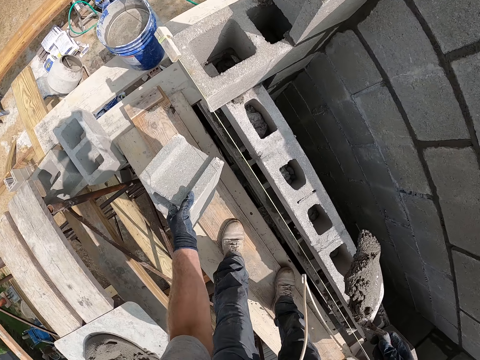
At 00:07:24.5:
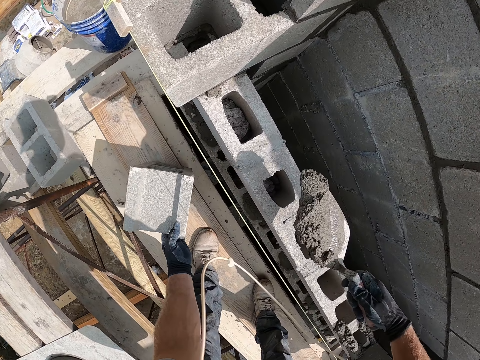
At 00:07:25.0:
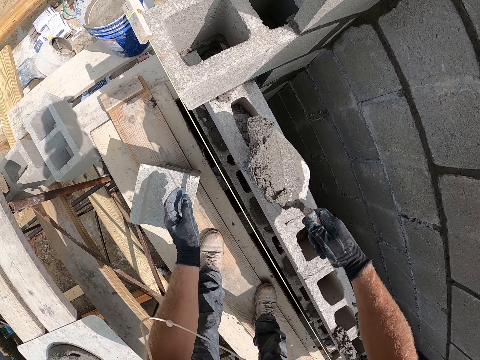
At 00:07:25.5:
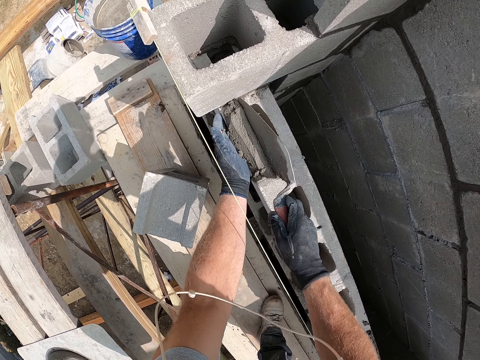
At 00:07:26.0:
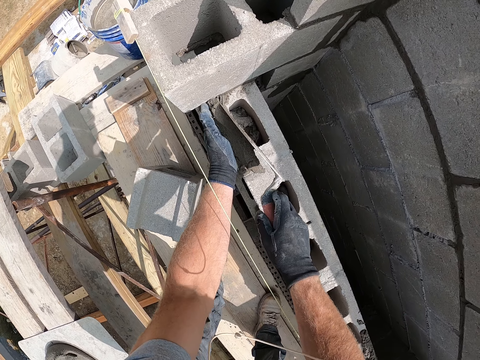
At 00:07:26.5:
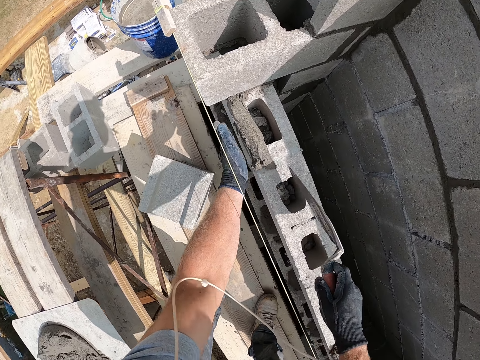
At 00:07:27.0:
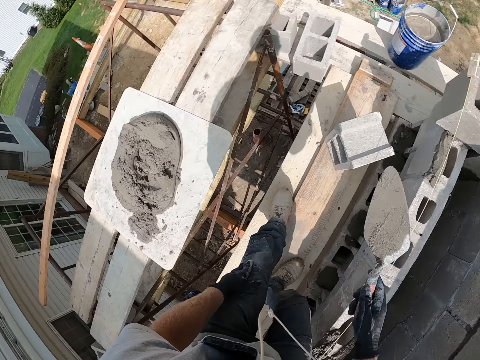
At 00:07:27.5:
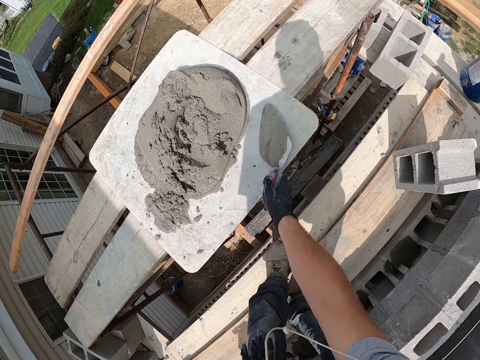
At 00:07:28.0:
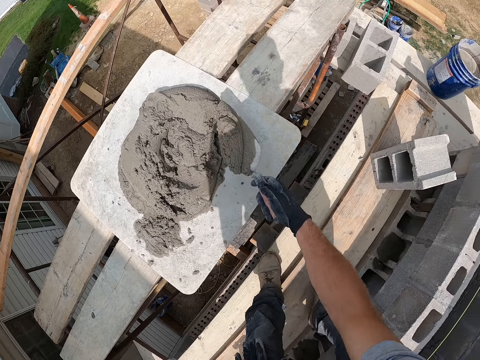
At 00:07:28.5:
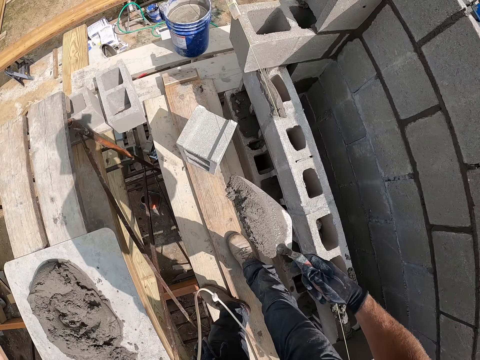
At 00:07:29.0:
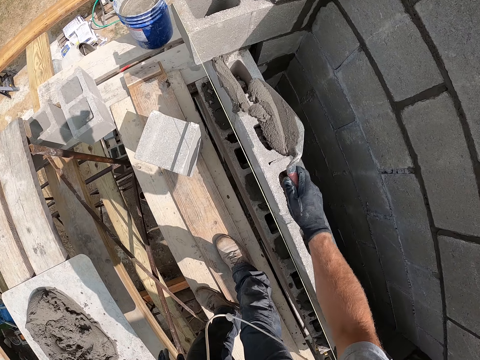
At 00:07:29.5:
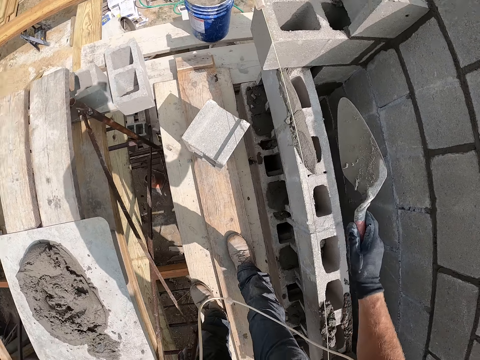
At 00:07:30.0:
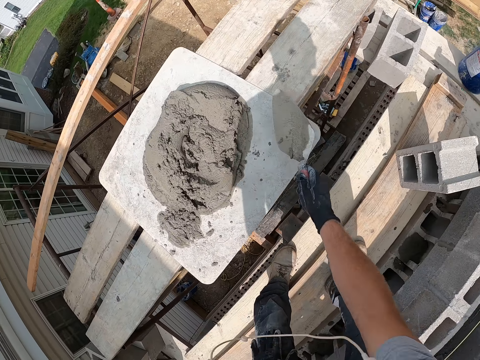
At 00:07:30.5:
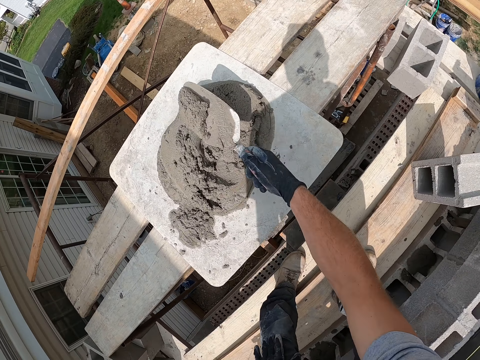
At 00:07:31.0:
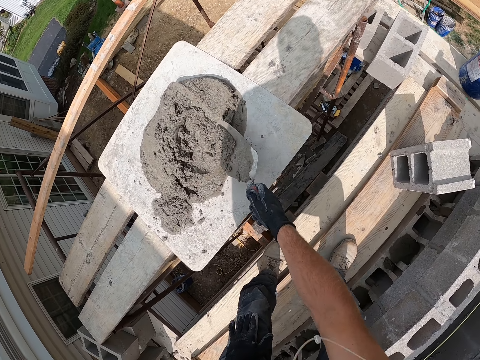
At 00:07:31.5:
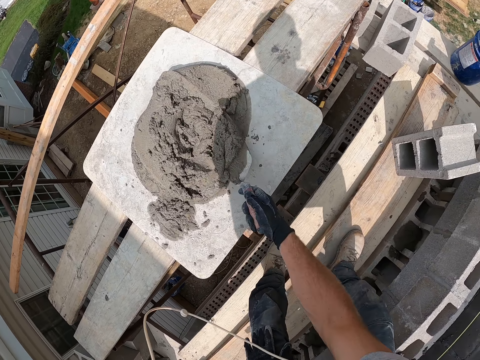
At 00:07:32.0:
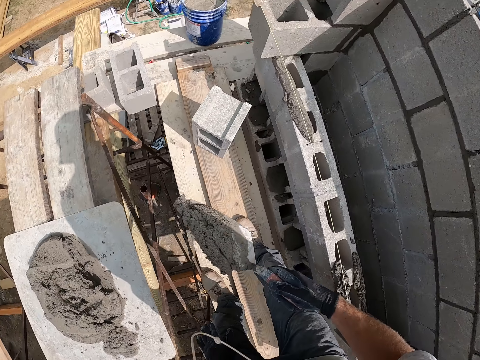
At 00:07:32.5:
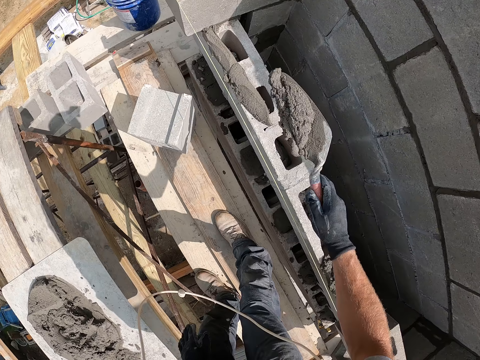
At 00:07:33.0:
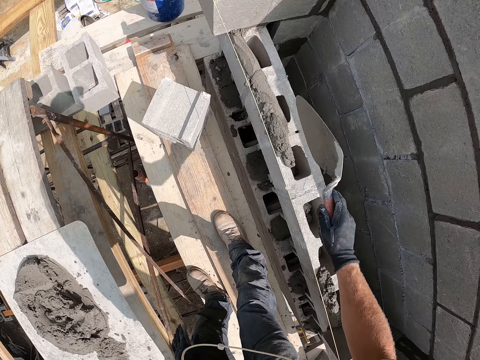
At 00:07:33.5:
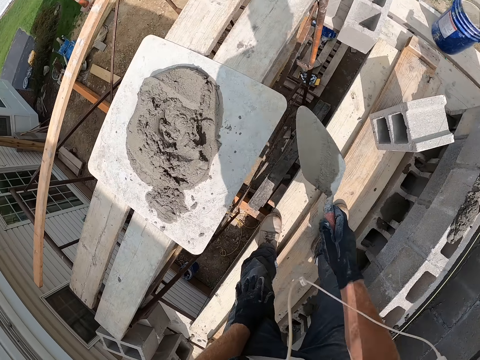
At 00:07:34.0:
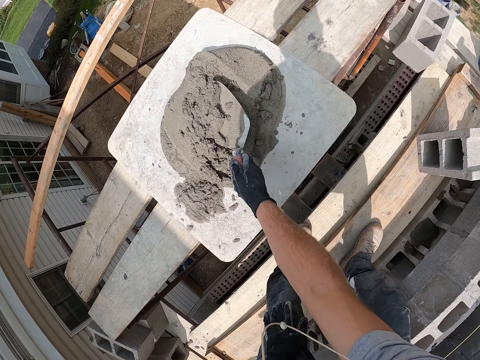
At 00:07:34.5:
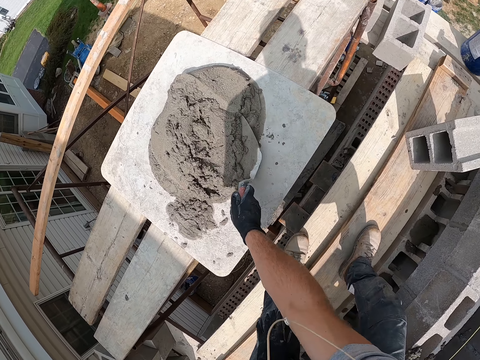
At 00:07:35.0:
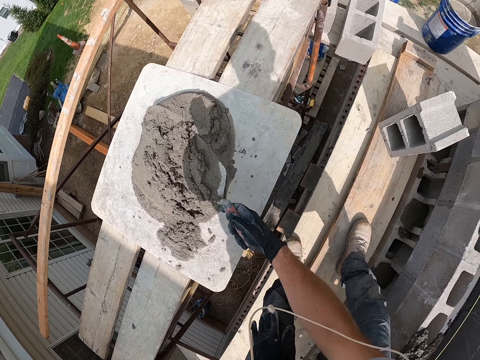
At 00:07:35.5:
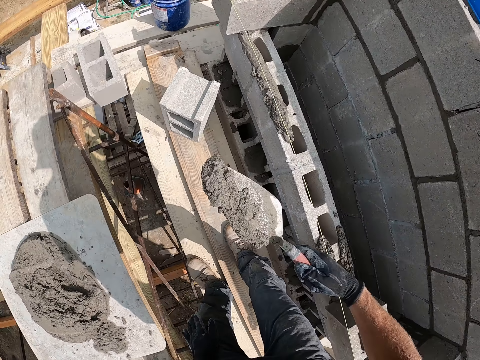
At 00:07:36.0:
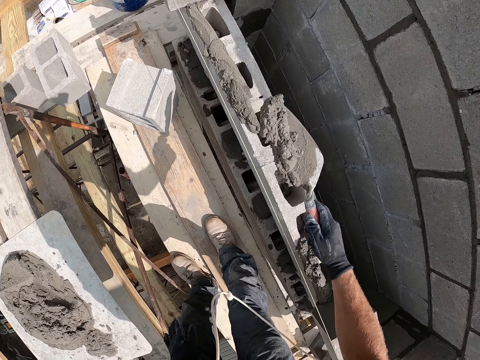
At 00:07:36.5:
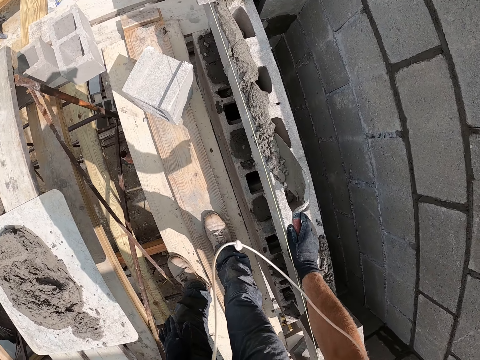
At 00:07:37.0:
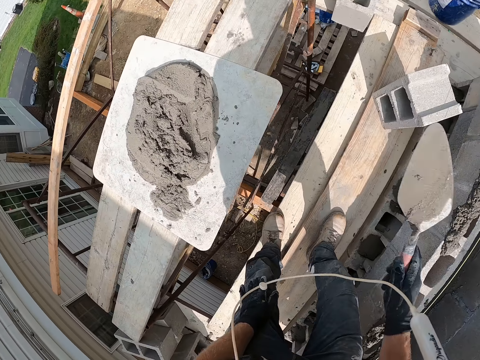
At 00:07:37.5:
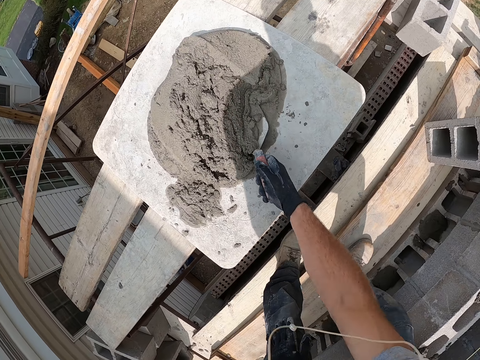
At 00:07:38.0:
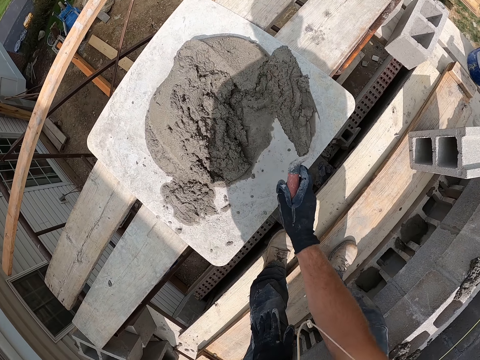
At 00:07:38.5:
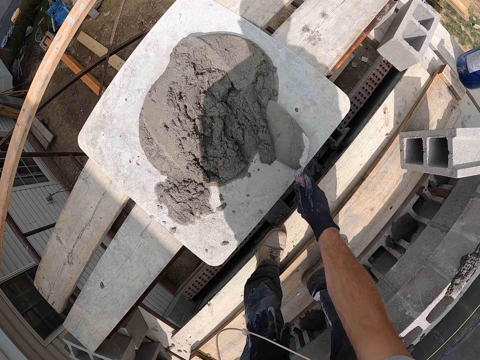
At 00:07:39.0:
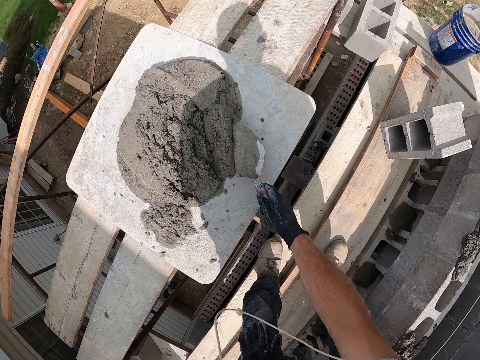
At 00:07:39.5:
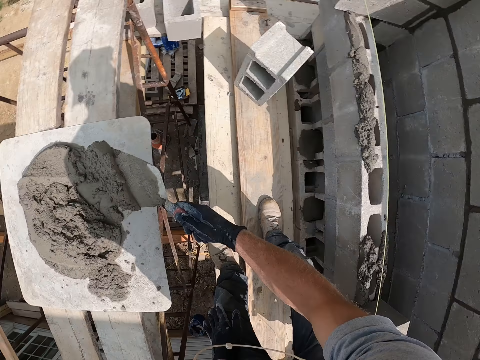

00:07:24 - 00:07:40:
The camera wearer puts the concrete block or brick on the wood. They spread the cement mortar on the brick. They scoop the cement mortar with the trowel. They hold the trowel. They spread the cement mortar on the brick. They scoop the cement mortar with the trowel. They spread the cement mortar on the brick. They scoop the cement mortar with the trowel. They spread the cement mortar on the brick. They scoop the cement mortar with the trowel.

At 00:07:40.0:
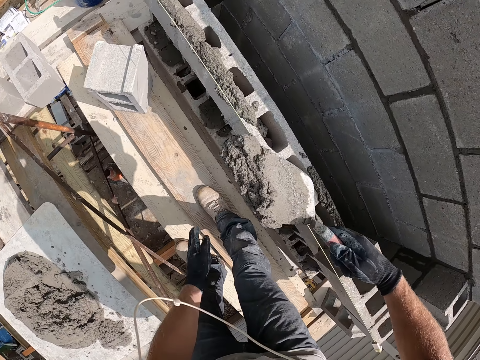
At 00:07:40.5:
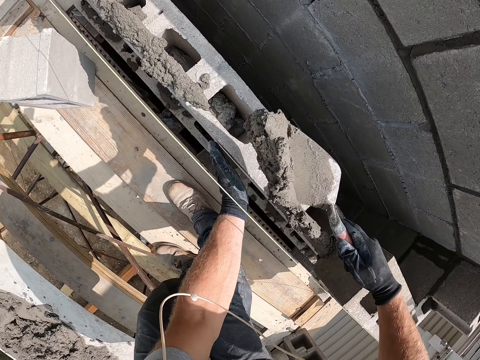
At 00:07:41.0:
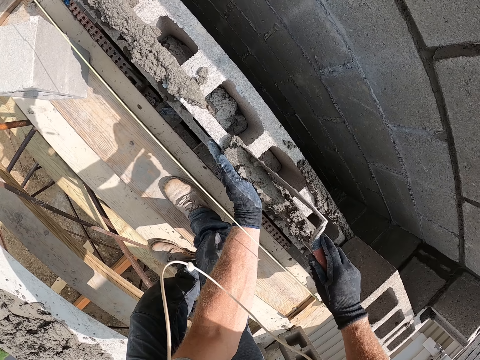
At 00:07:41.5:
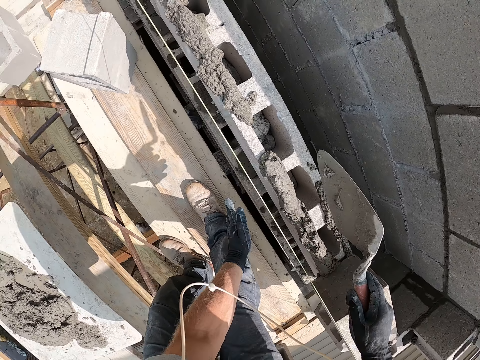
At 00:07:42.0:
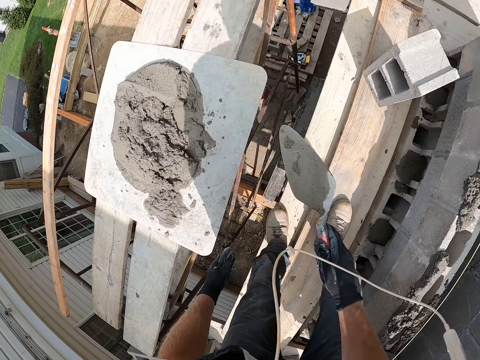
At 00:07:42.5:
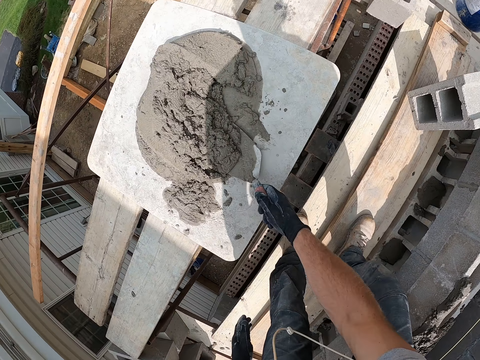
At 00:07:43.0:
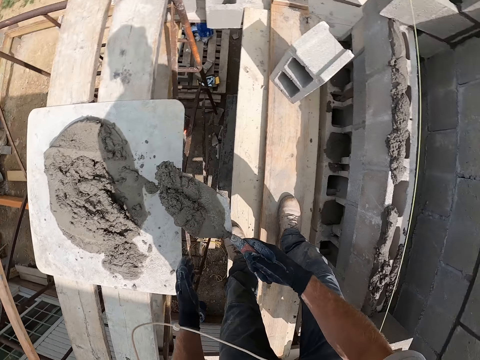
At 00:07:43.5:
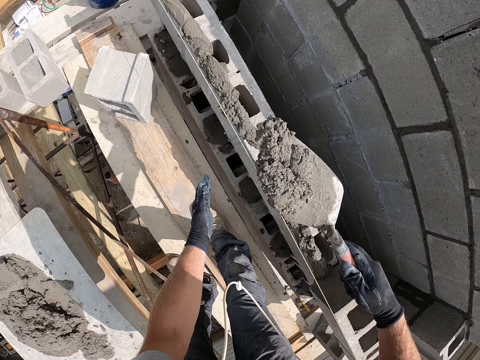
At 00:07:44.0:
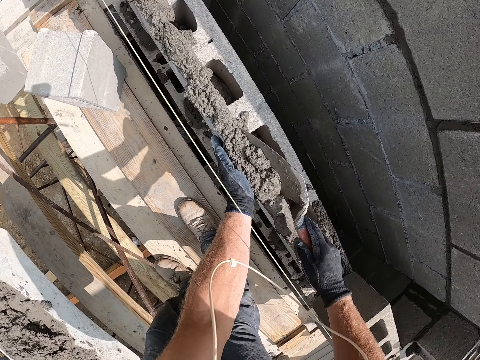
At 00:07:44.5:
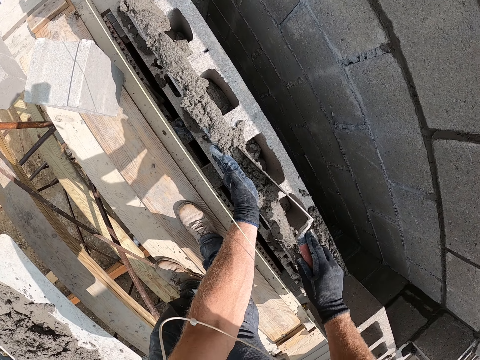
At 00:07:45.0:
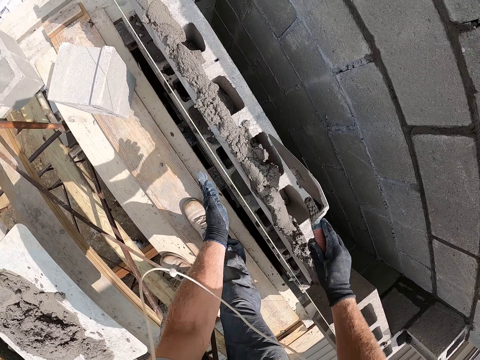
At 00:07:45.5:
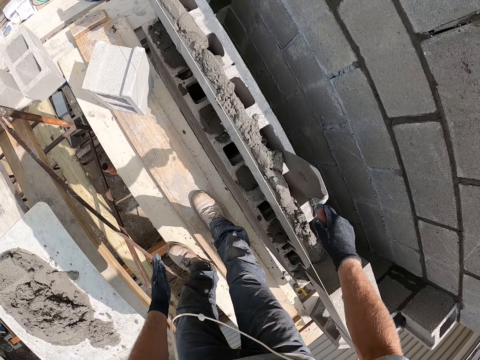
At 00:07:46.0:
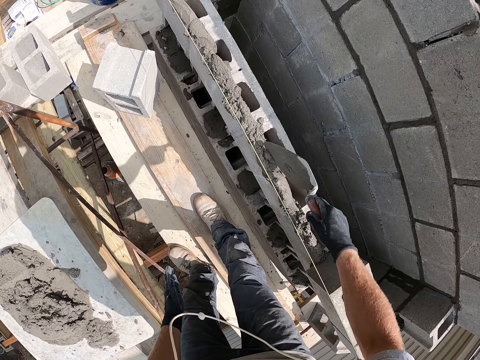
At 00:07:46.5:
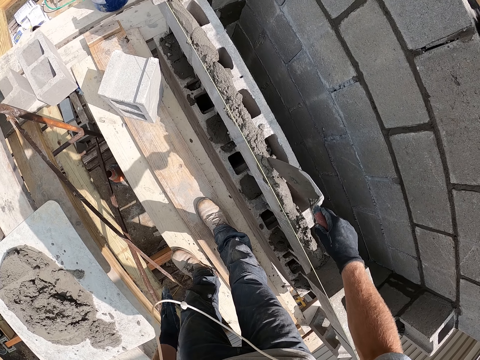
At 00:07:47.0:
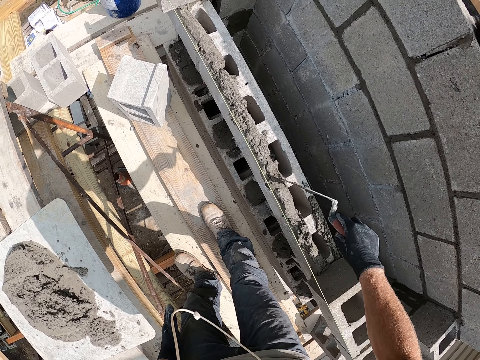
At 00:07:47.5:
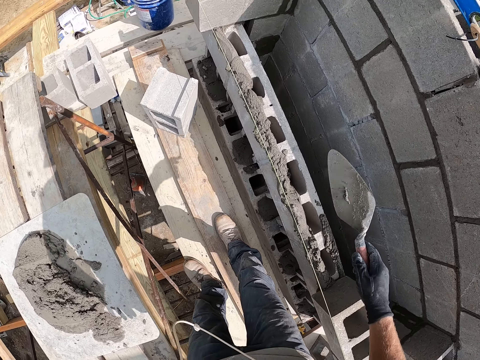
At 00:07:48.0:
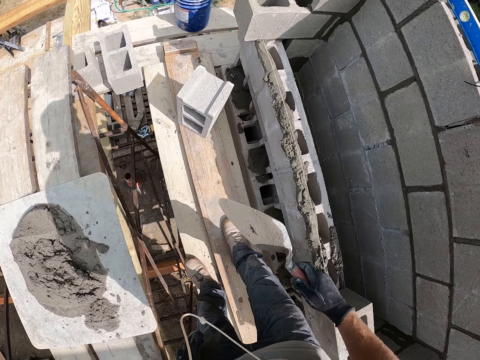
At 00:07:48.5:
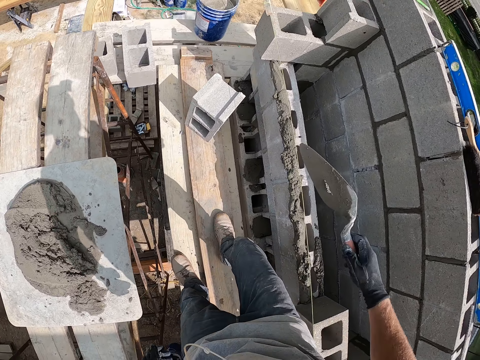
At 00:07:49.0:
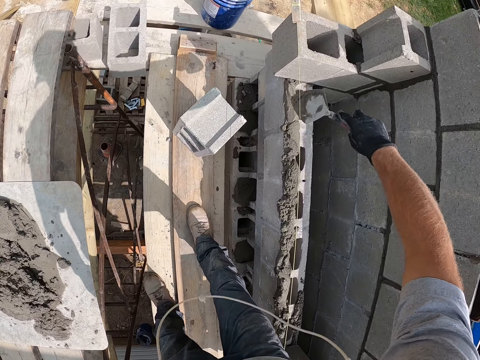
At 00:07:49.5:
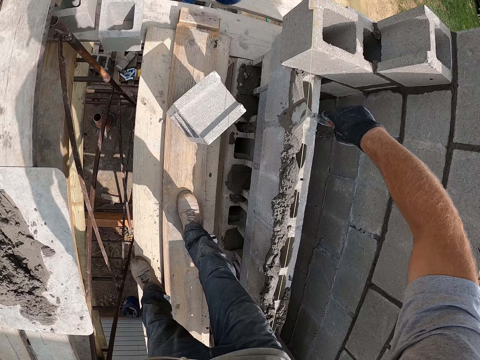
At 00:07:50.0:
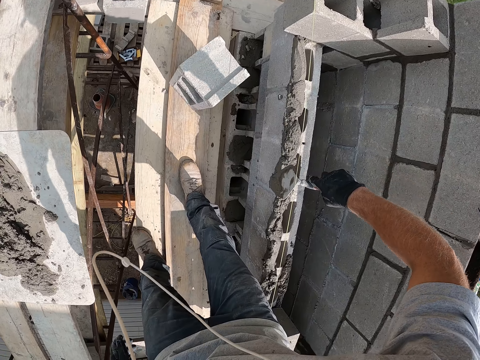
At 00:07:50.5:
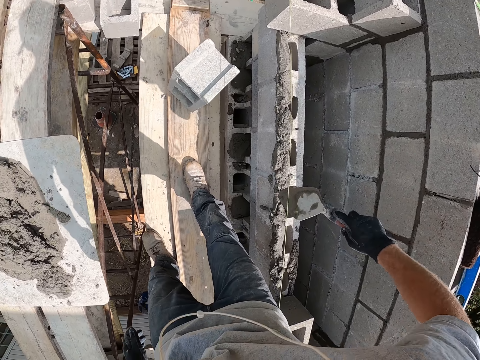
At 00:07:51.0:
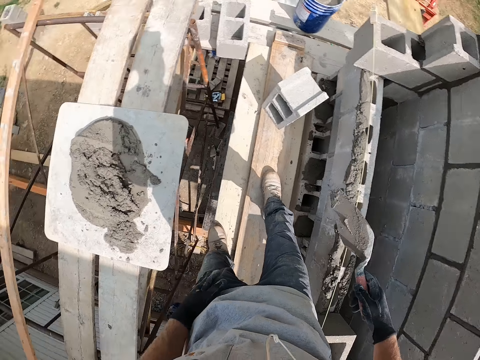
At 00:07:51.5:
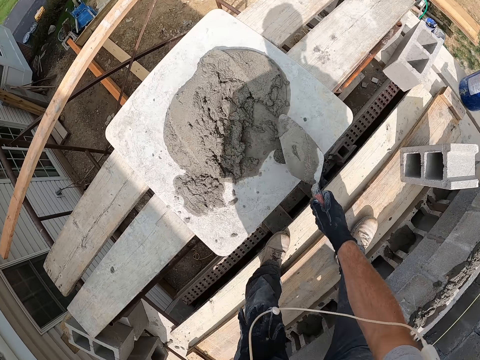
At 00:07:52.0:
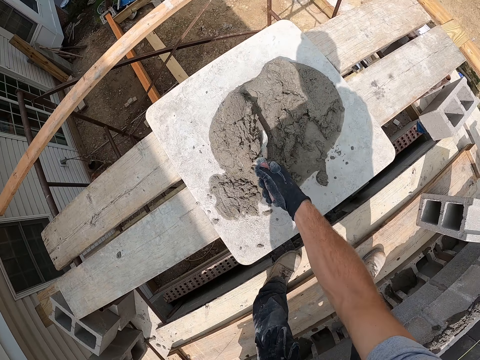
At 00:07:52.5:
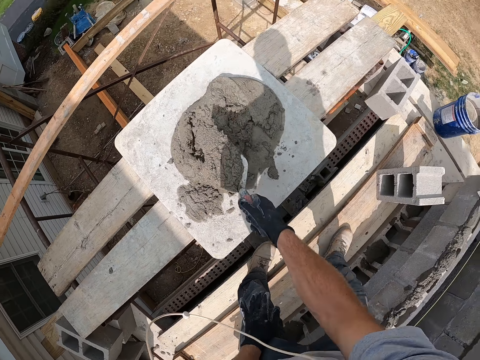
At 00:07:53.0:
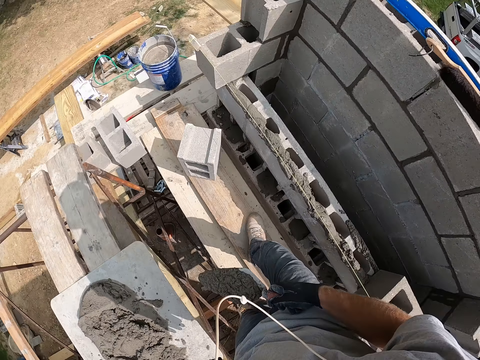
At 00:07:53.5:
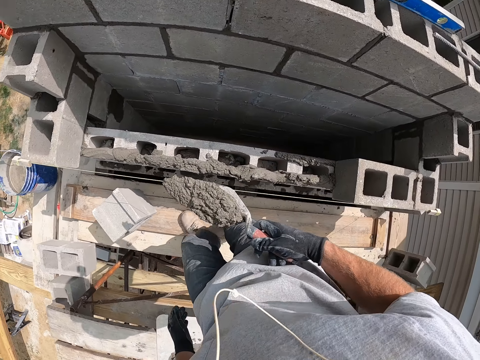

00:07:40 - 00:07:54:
The camera wearer spreads the cement mortar on the brick or concrete block. They scoop the cement mortar with the trowel. They spread the cement mortar on the brick. They hold the trowel. They smoothen the concrete blocks with the trowel. They hold the trowel. They scoop the cement mortar with the trowel. They spread the cement mortar on the brick.
